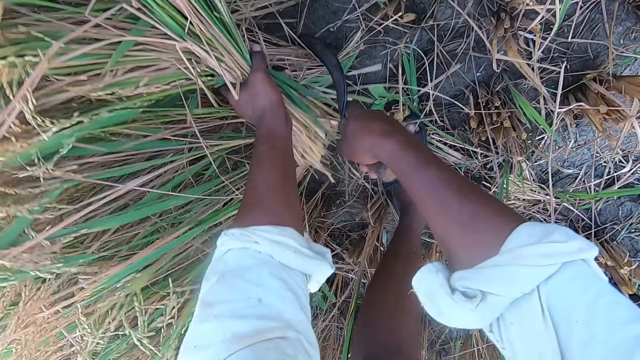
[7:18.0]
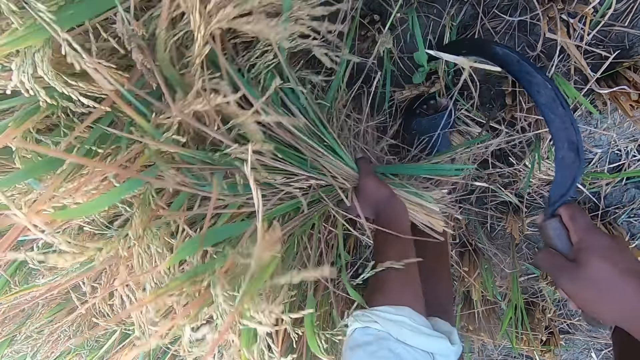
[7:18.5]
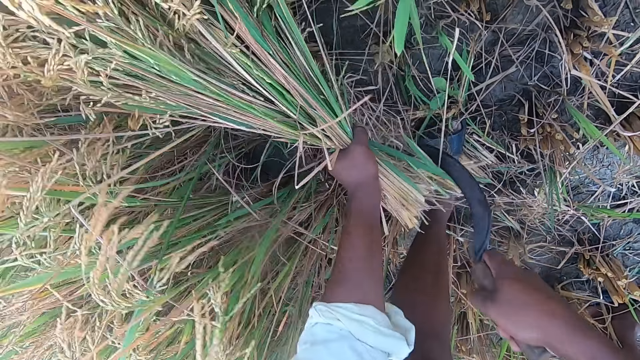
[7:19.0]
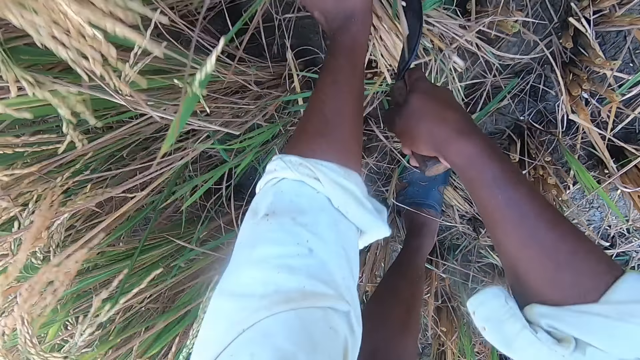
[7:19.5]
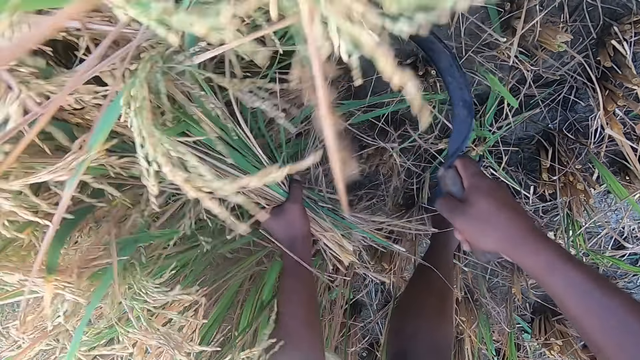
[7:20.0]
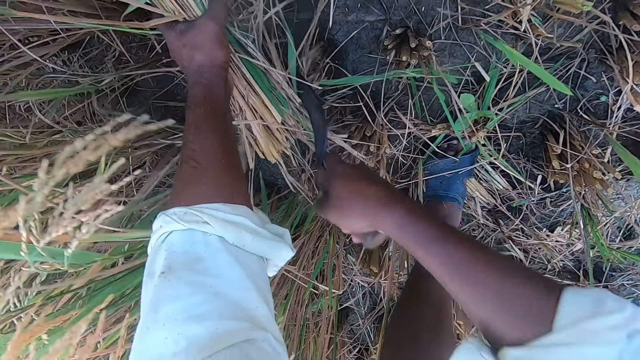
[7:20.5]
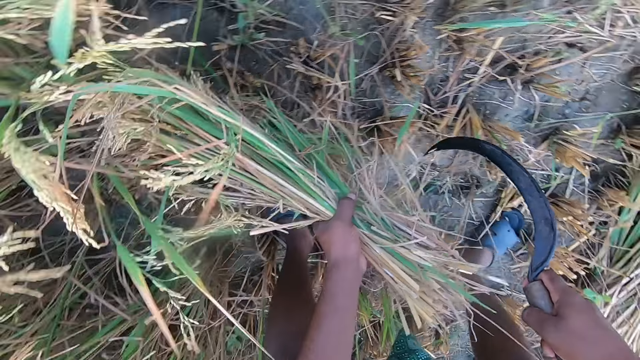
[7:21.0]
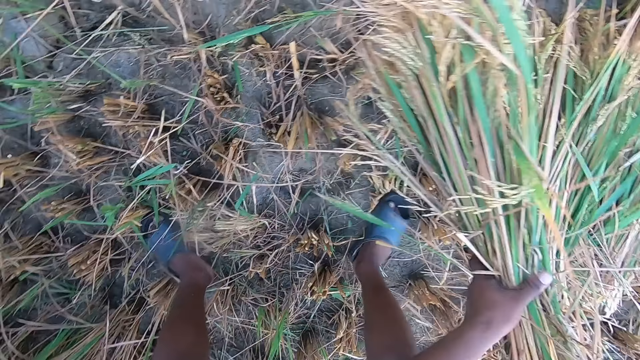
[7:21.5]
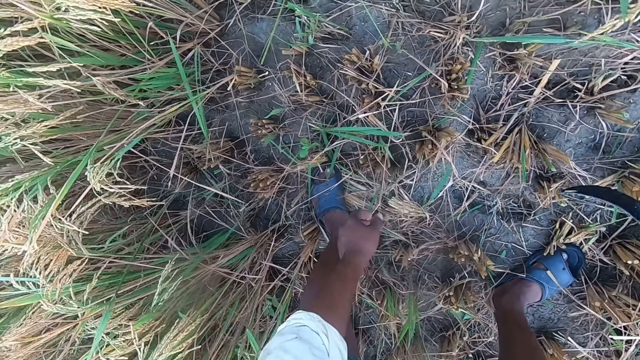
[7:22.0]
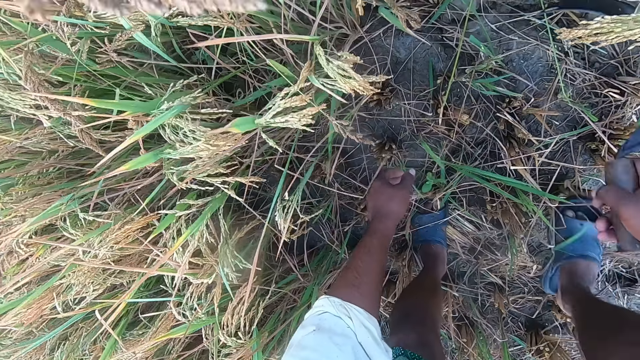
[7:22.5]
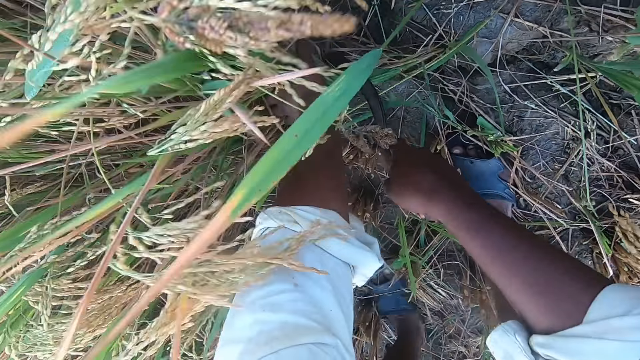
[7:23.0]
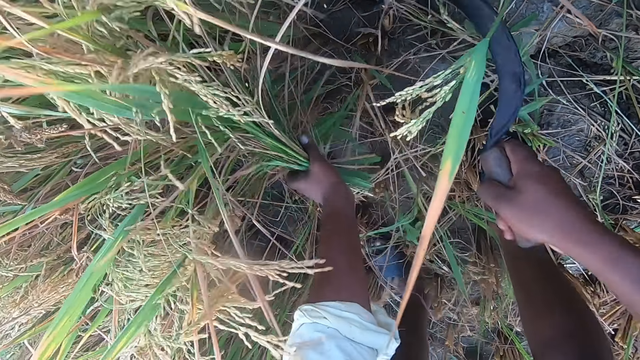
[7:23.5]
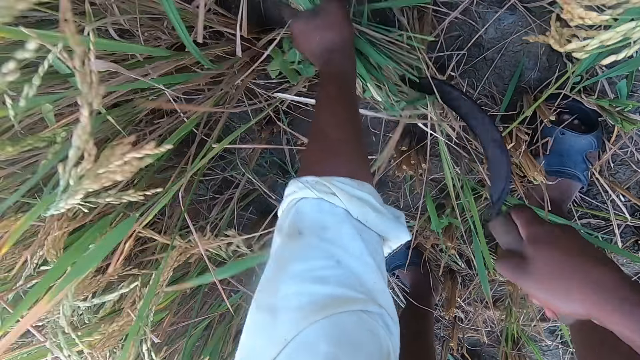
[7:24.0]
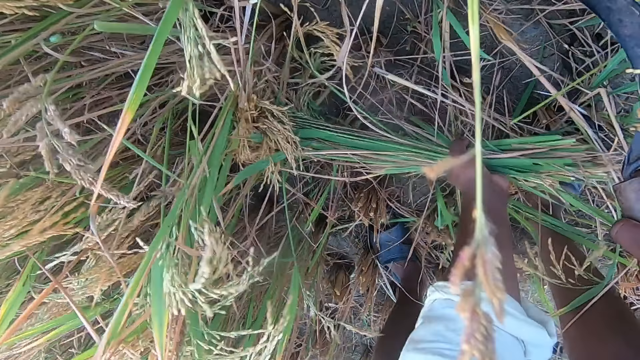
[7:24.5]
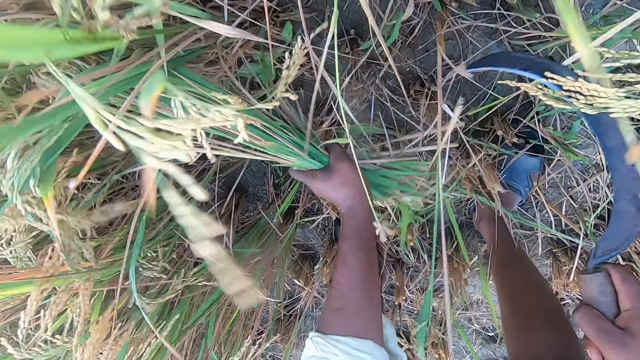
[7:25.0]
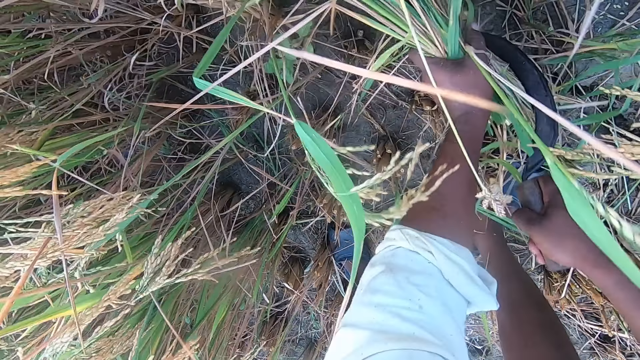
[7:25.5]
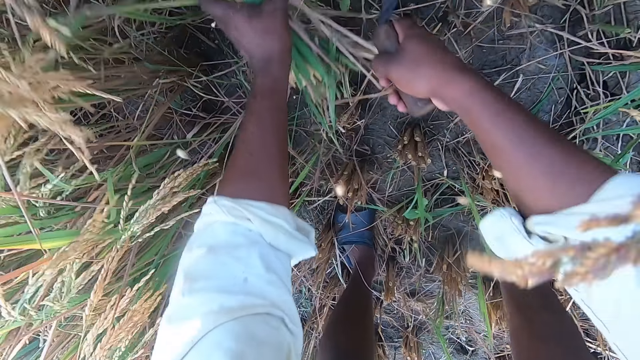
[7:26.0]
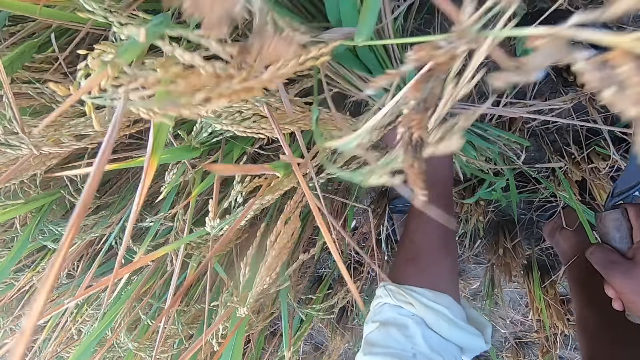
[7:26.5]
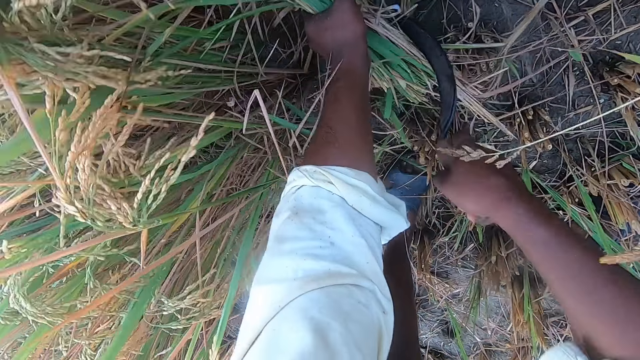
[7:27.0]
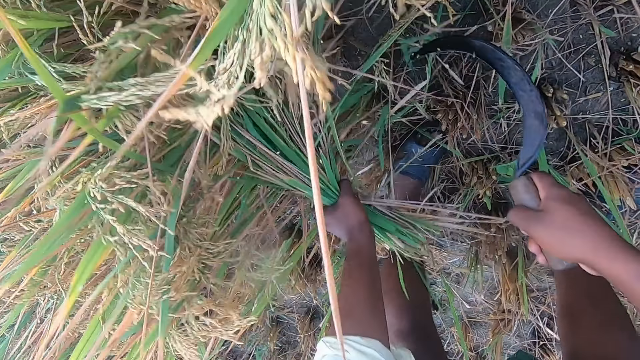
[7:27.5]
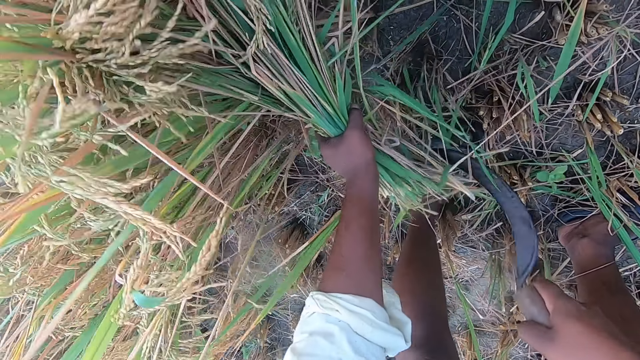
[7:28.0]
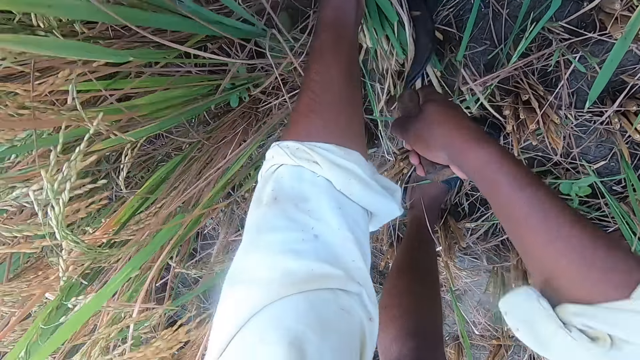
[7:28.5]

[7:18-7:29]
The camera wearer moves around. They drop rice plants on the ground. They move around. They hold the rice plants. They cut the rice plants from the ground with a sickle. They pick up the rice plants on the ground. They cut the rice plants with the sickle.

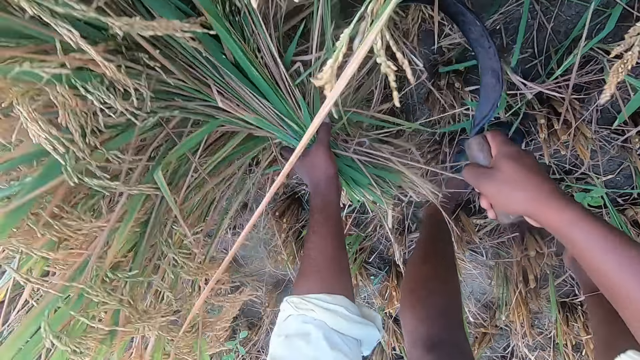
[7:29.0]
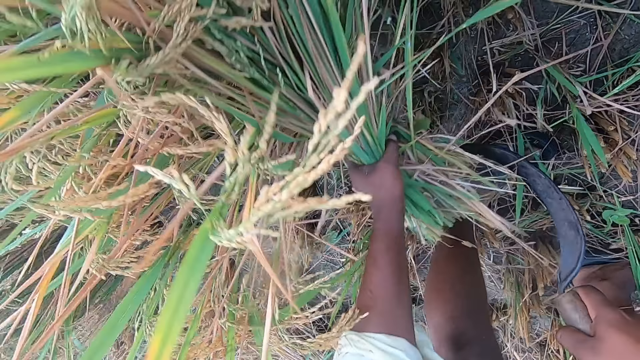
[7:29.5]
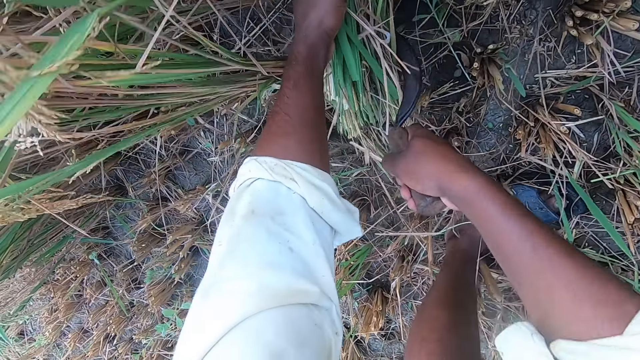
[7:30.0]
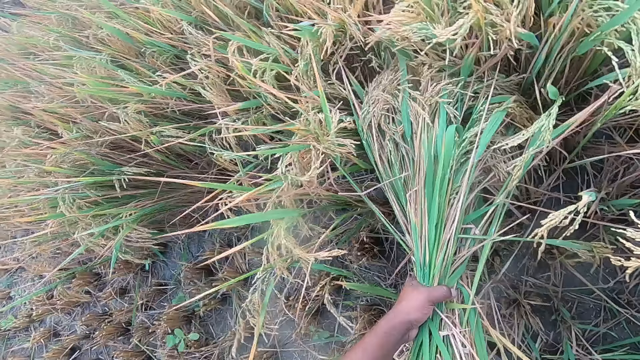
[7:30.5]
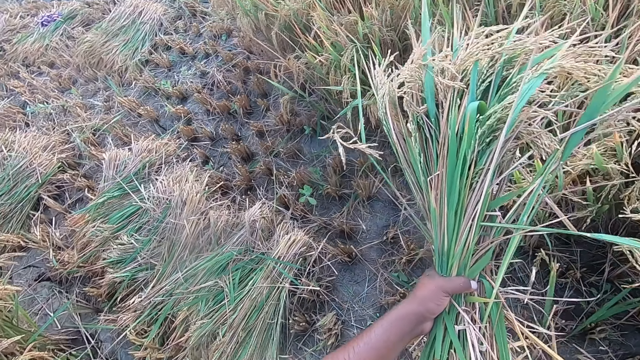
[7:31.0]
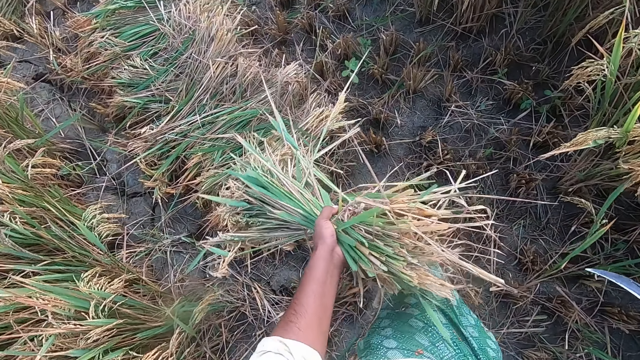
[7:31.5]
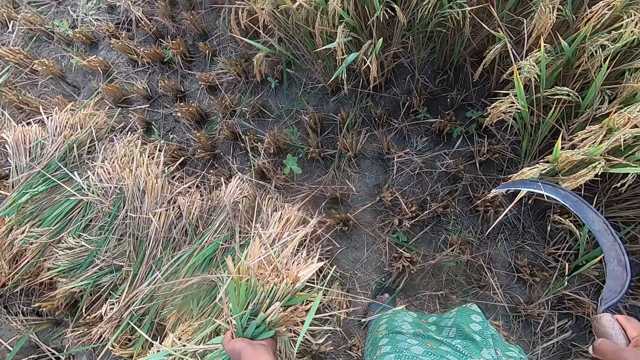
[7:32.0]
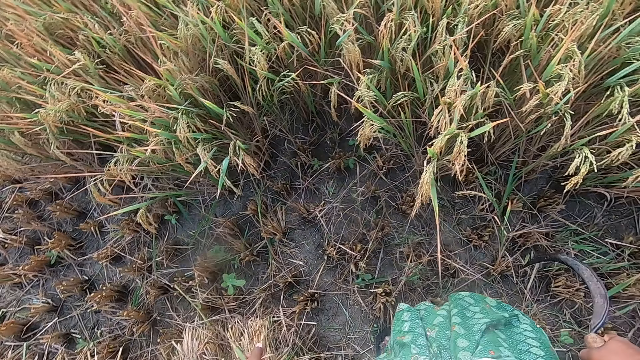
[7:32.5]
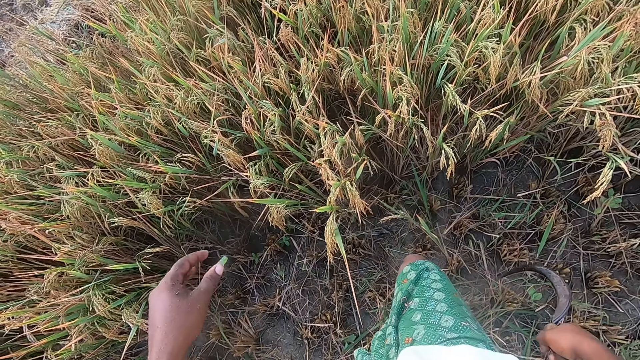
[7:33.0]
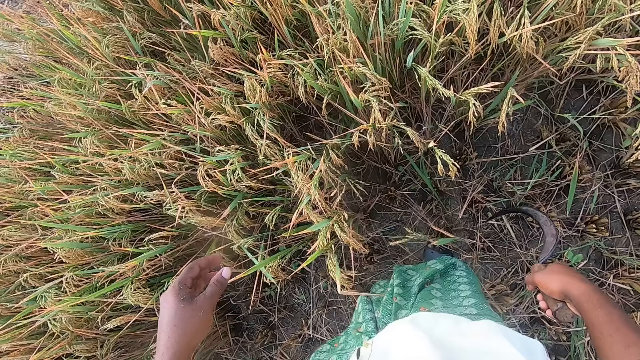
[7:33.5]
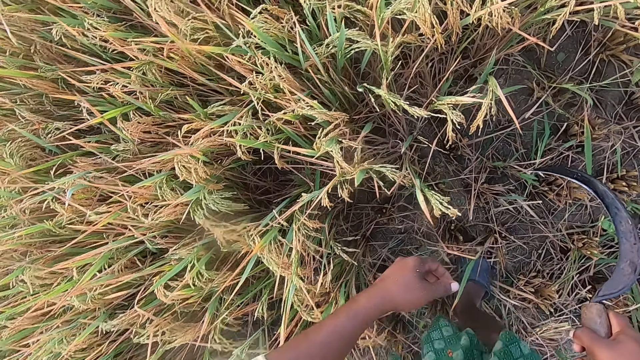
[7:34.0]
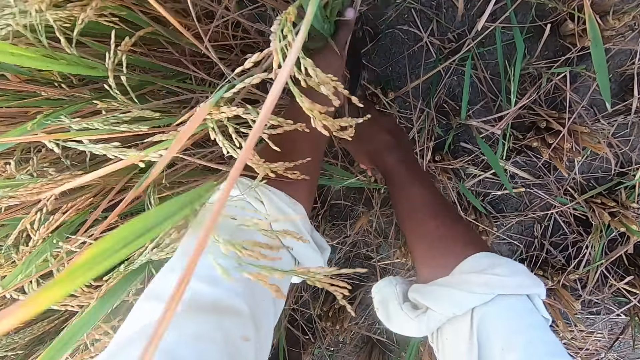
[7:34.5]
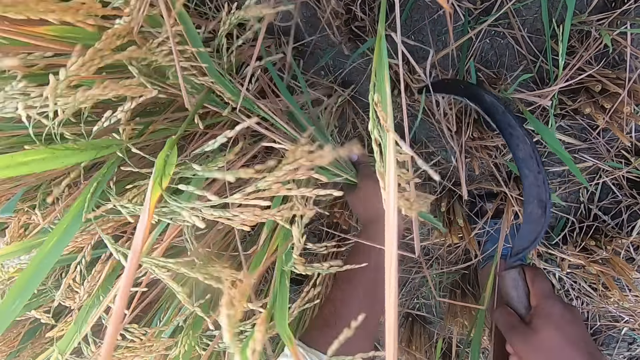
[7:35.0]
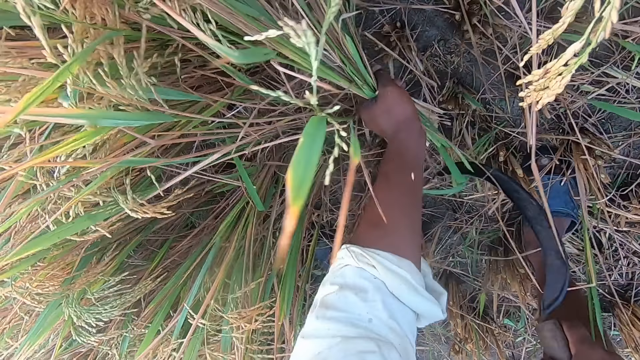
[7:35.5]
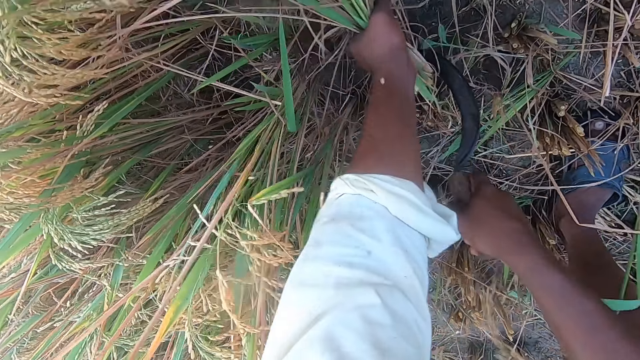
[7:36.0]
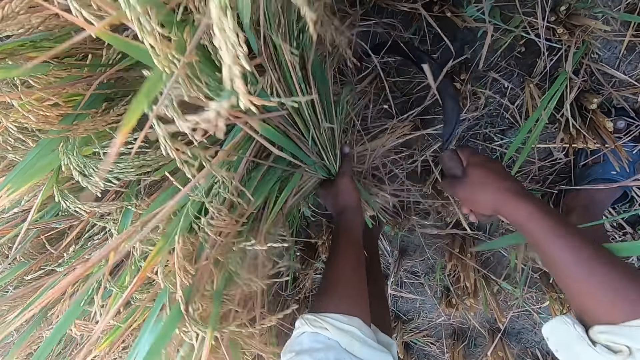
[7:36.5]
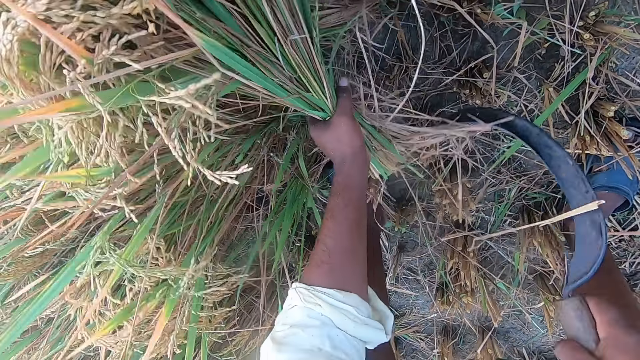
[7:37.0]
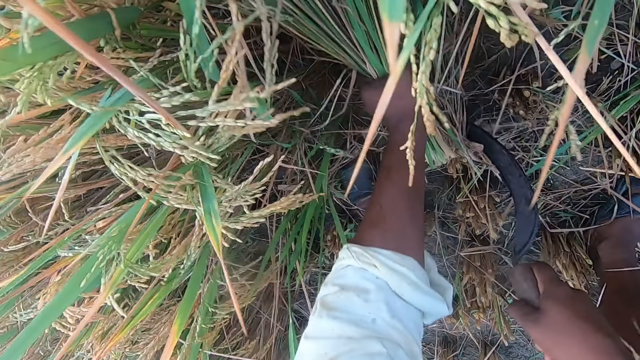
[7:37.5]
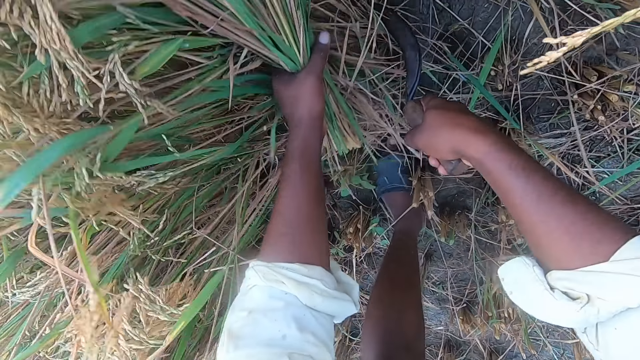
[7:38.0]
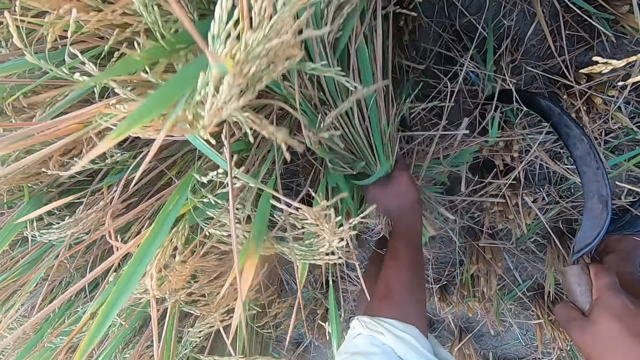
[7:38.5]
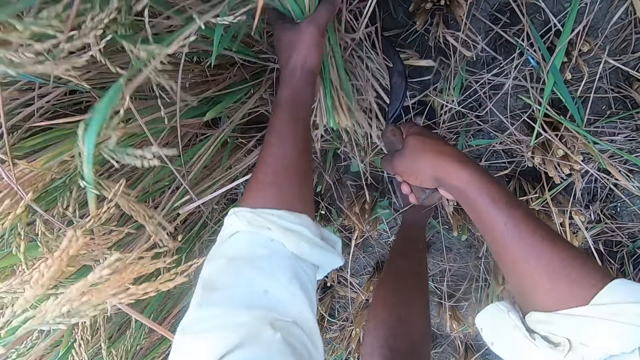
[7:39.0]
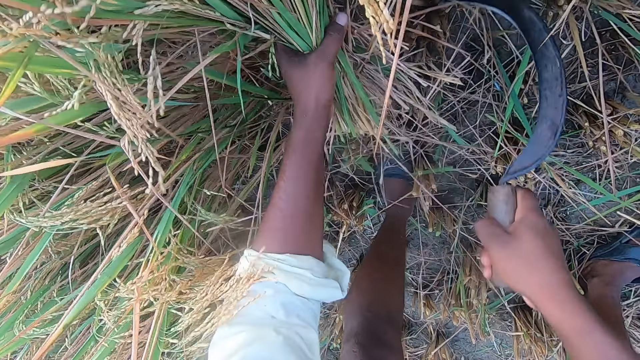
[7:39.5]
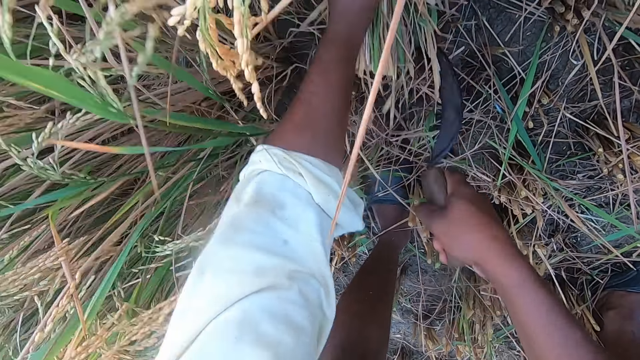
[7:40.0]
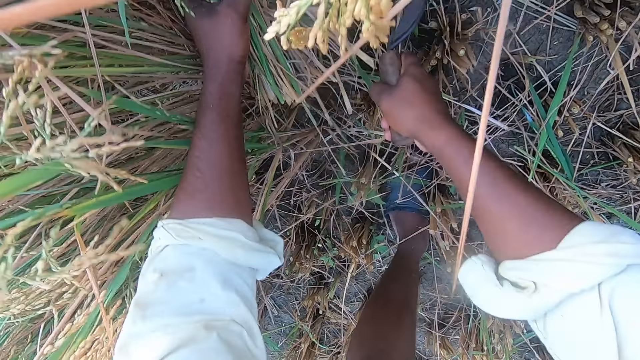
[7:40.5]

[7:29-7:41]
The camera wearer moves around. They drop the stack of straw or rice plants on the ground. They move around, bend downwards, and hold the rice plants. They cut the straw from the ground with the sickle.
